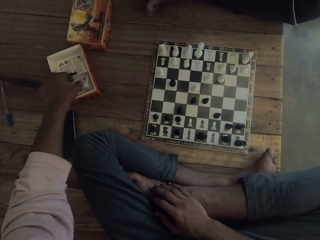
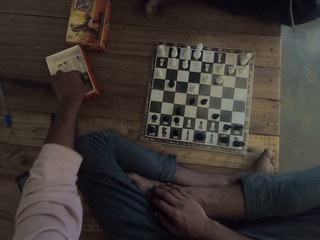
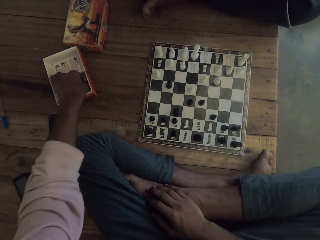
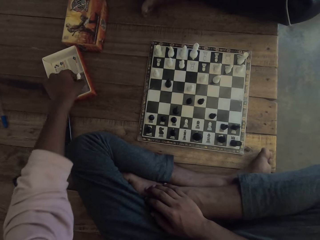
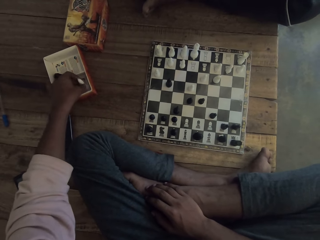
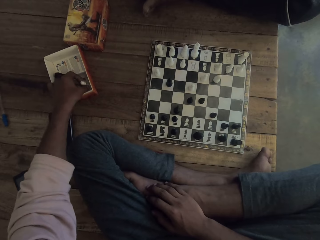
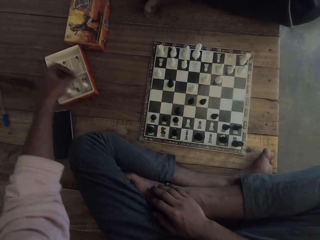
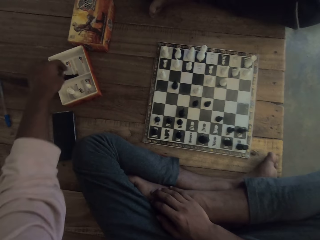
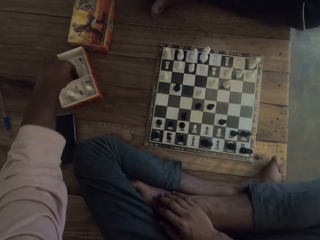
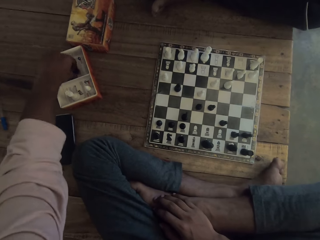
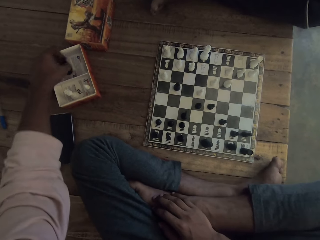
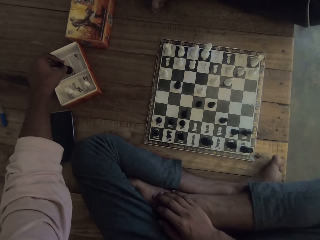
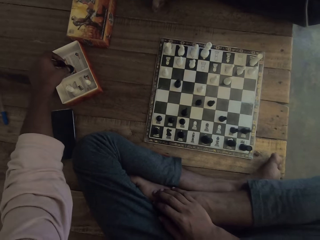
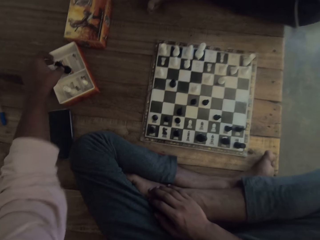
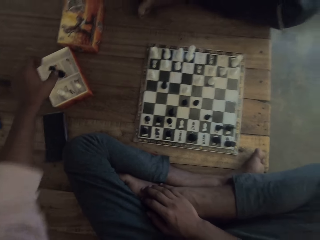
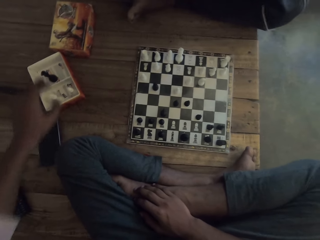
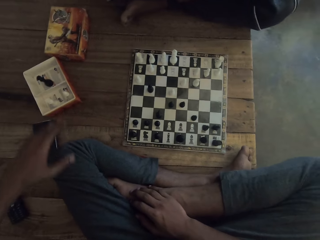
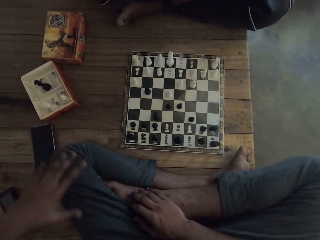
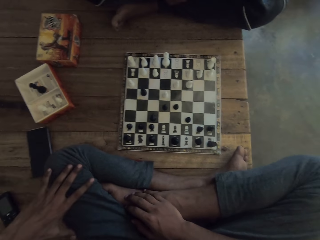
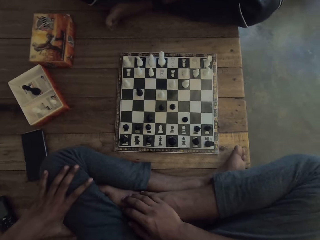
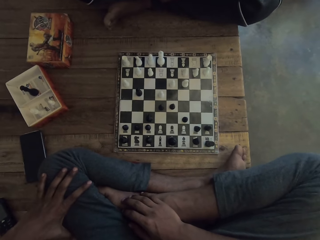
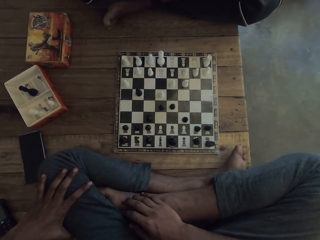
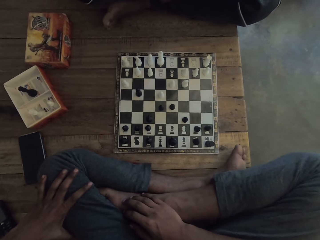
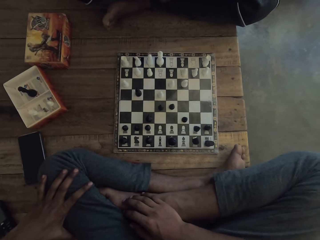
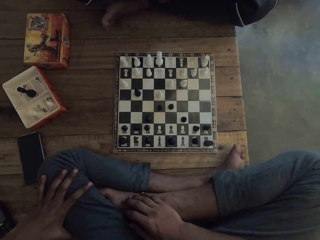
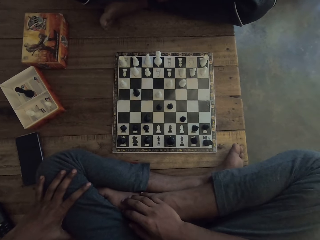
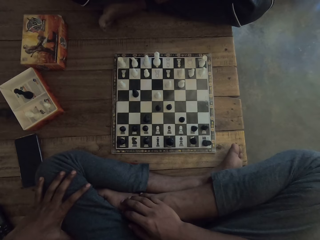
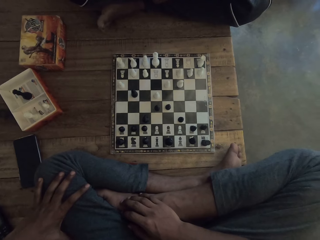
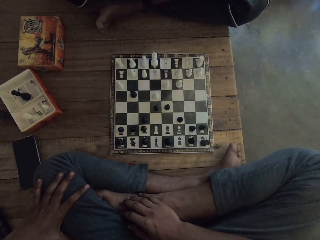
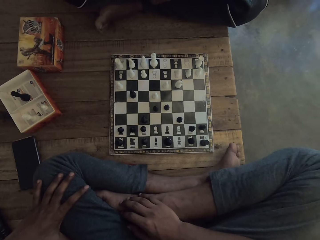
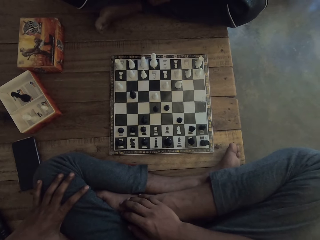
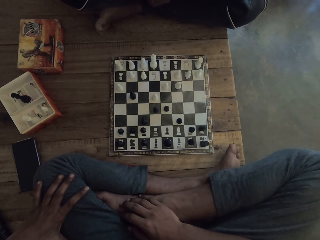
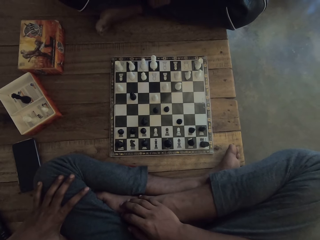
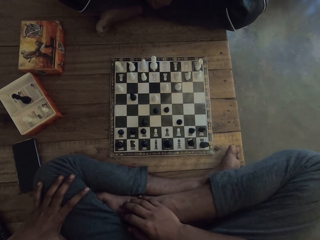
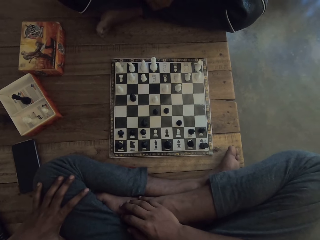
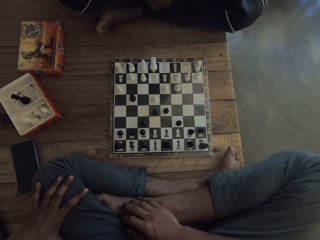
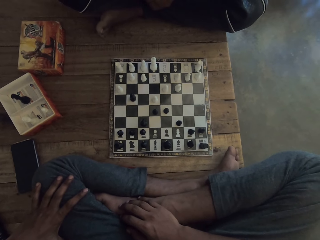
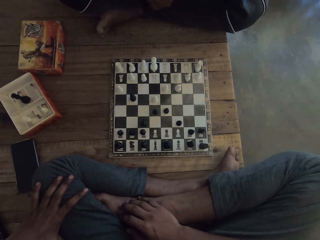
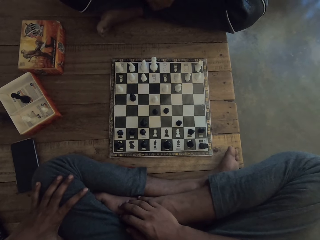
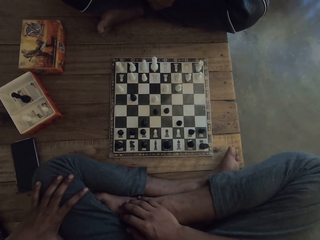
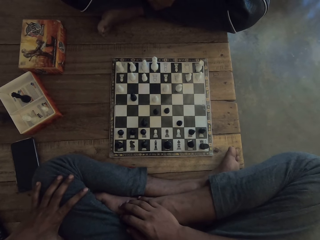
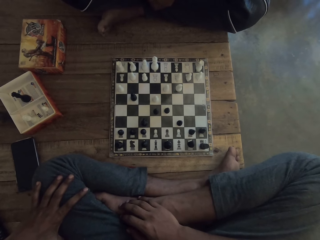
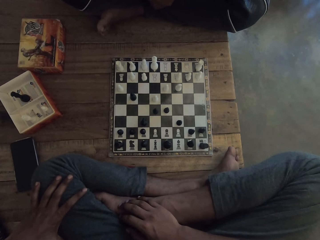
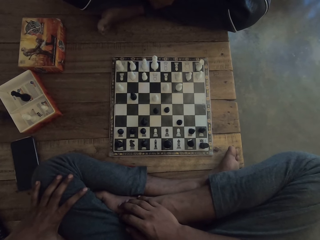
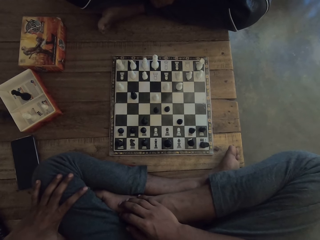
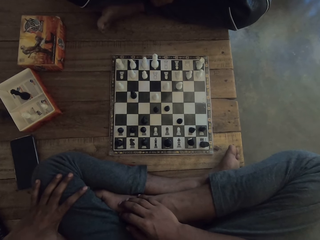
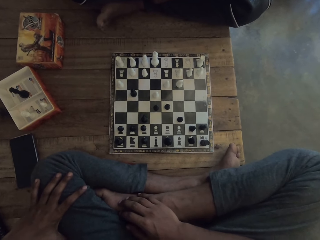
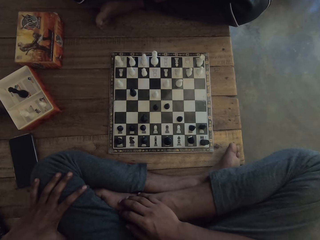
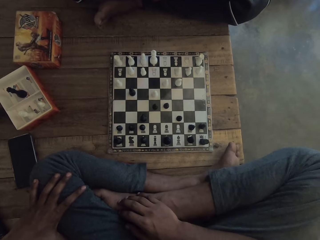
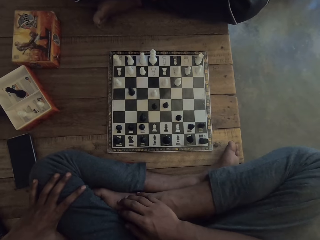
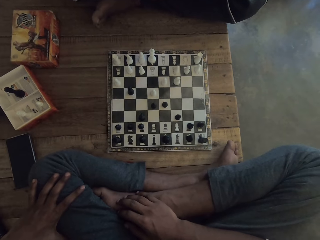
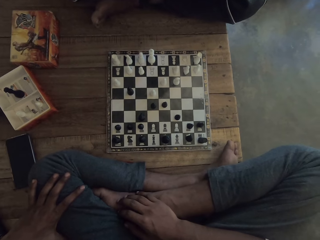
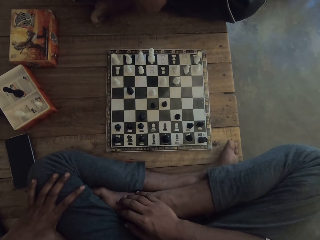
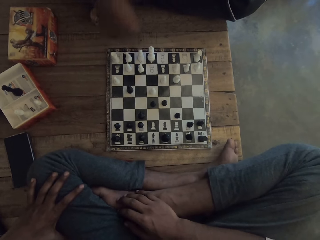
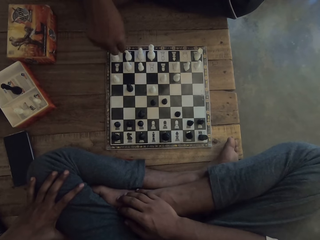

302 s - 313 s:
The camera wearer arranges the white and black chess. They converse with a man. They look at the chess board.

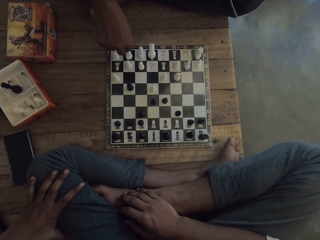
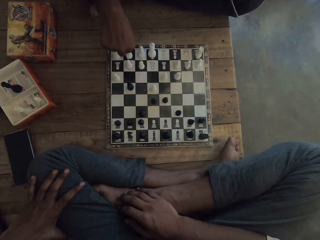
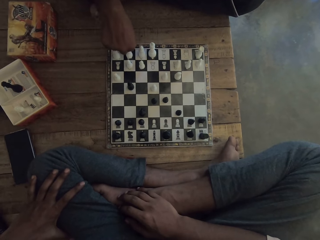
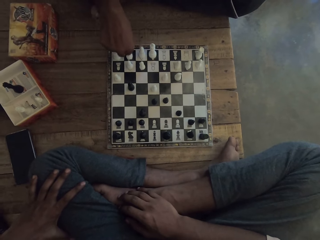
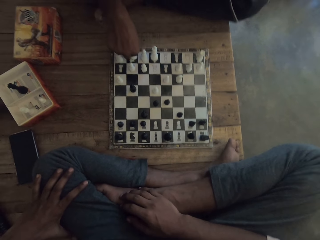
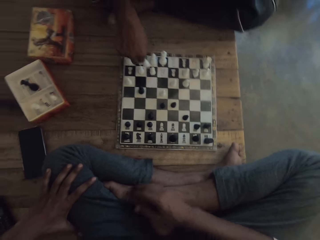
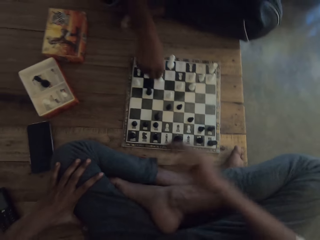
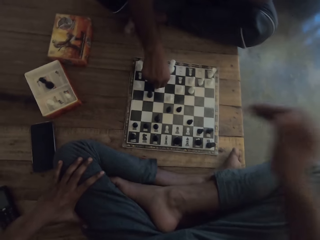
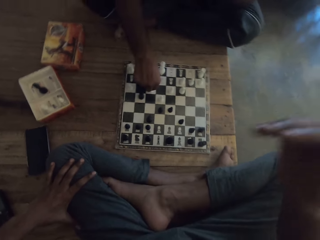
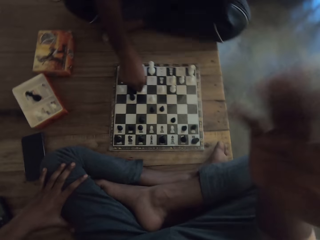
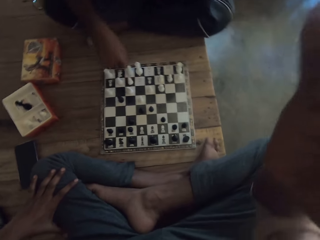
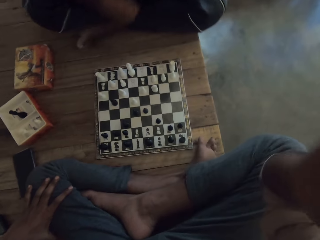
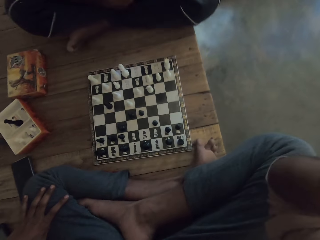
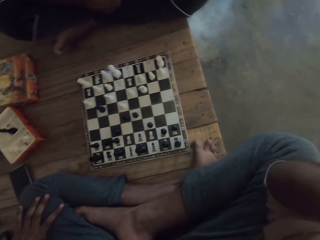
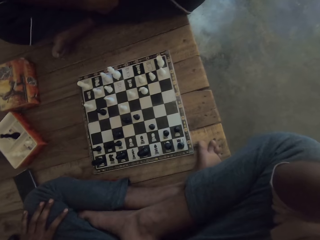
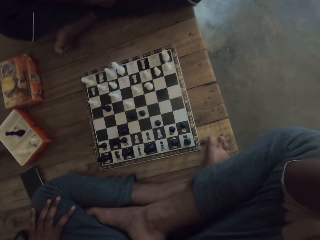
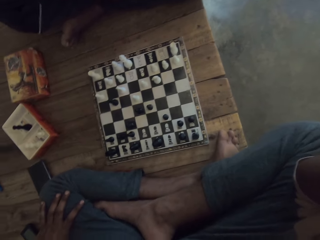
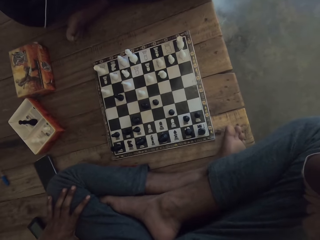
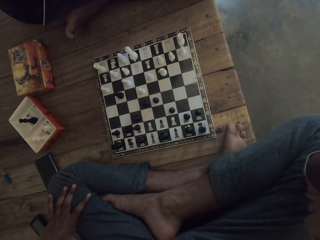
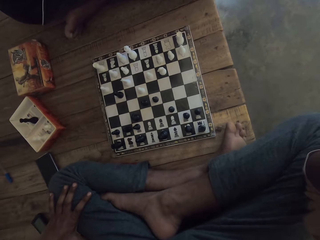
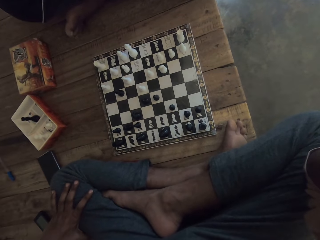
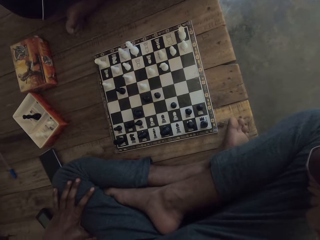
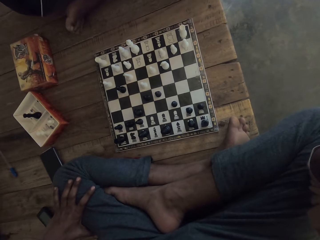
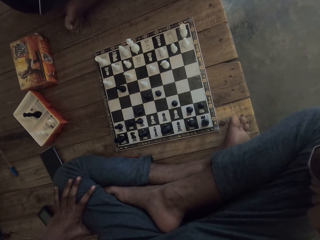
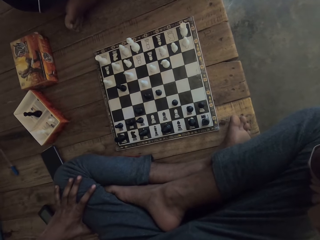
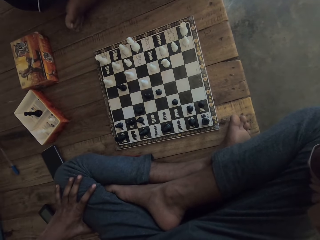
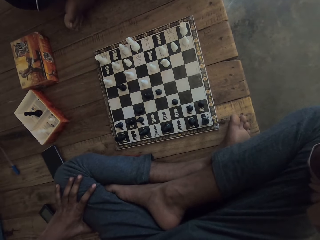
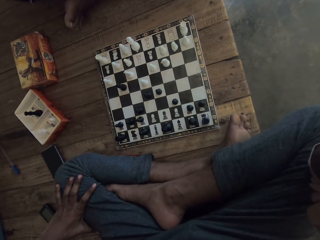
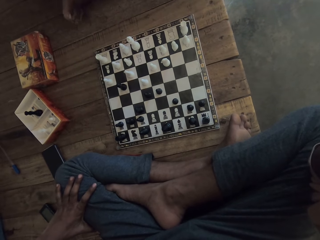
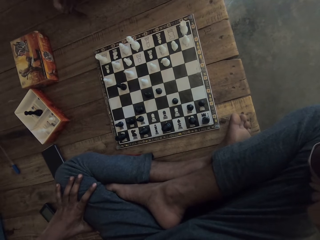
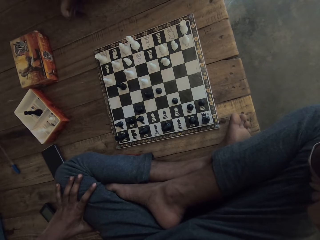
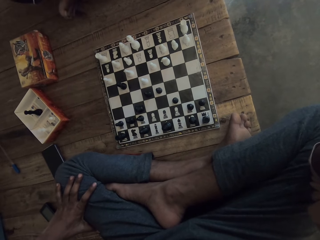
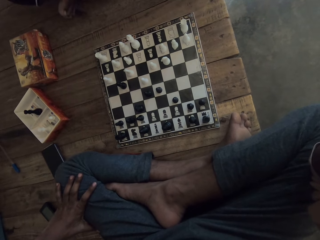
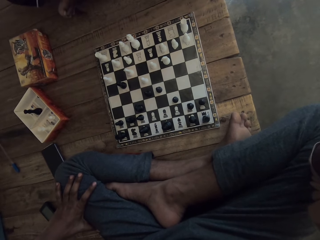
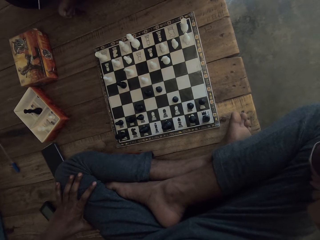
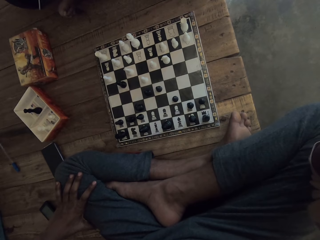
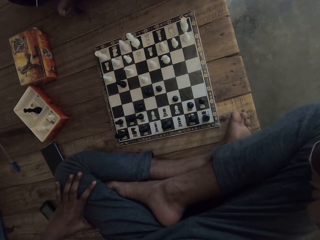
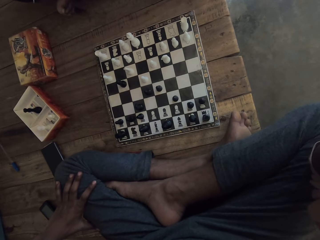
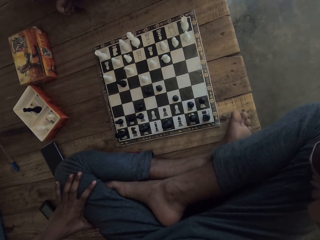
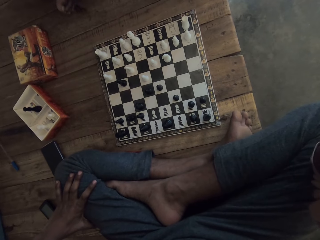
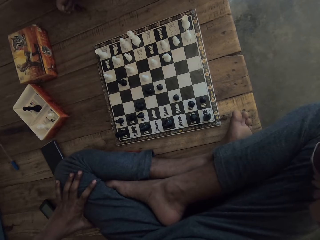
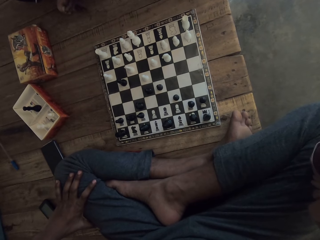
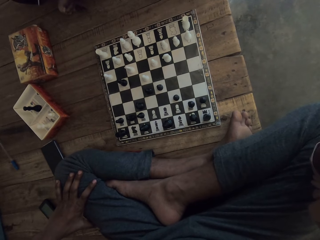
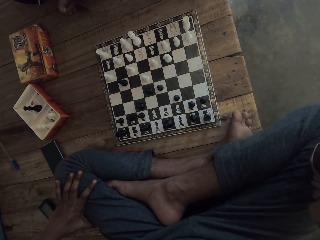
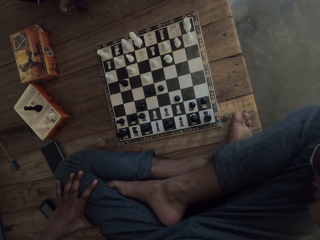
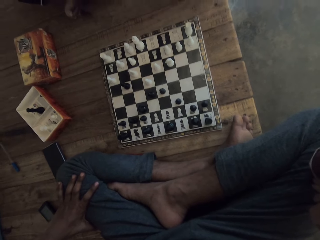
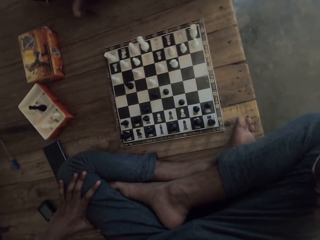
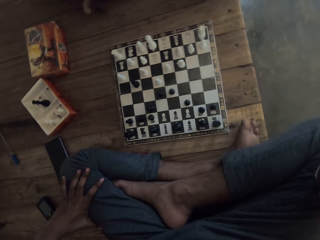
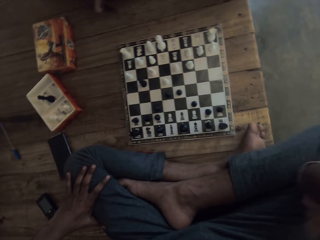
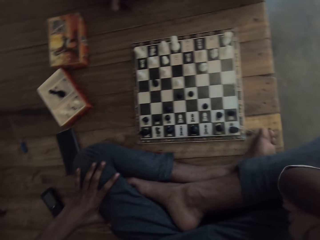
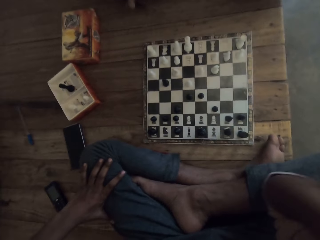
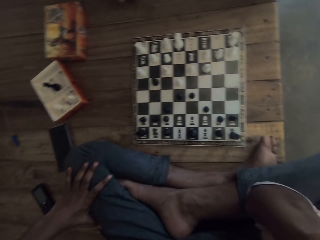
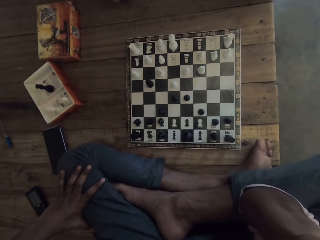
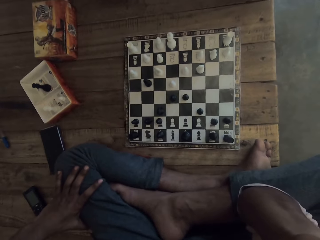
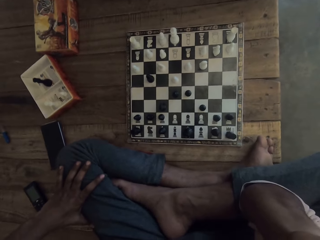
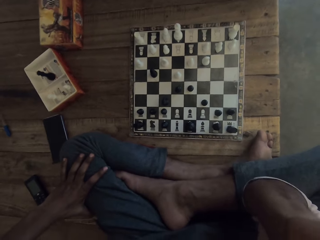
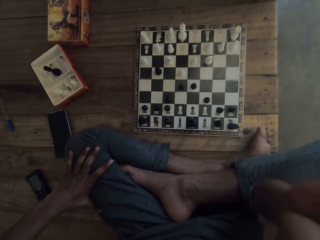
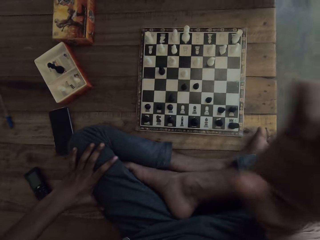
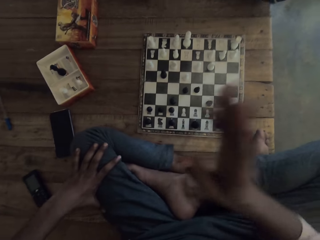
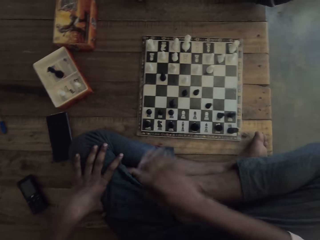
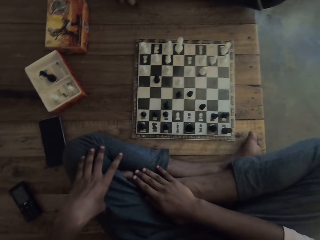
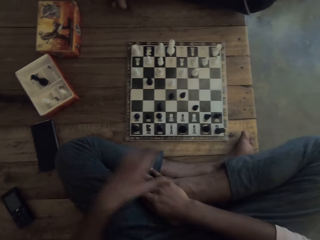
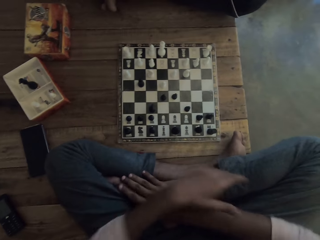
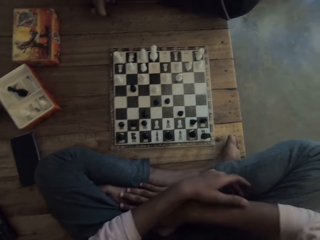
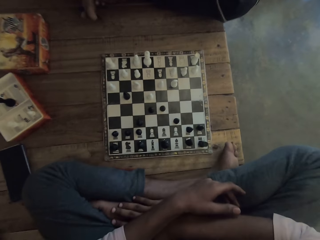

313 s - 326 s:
A man moves the chess. The man picks the white chess. The camera wearer lifts the hand. They look at the chess board. The man converses with the camera wearer. The camera wearer moves the hand. They move the hand again. They converse with the man.
